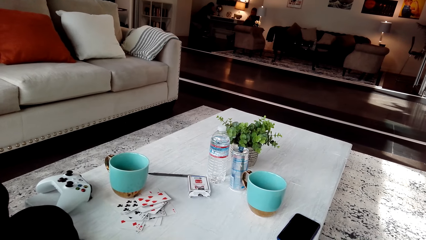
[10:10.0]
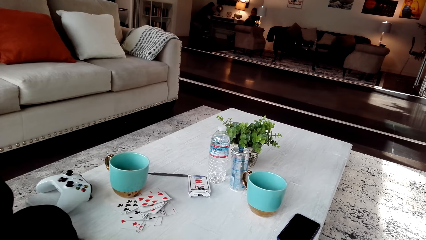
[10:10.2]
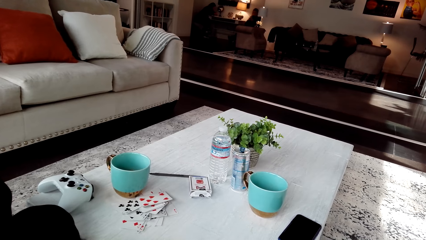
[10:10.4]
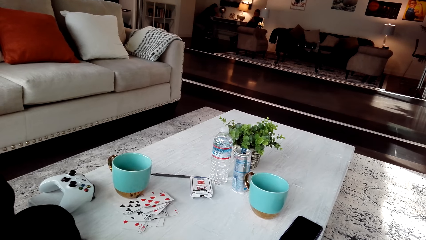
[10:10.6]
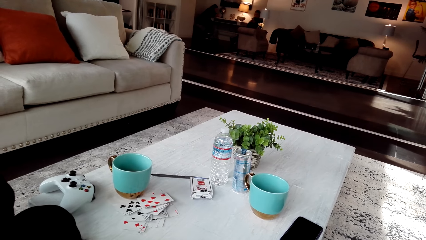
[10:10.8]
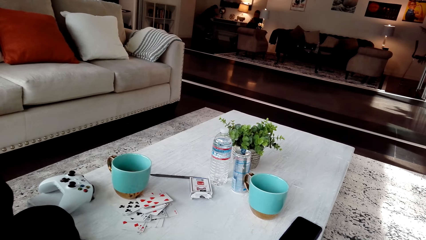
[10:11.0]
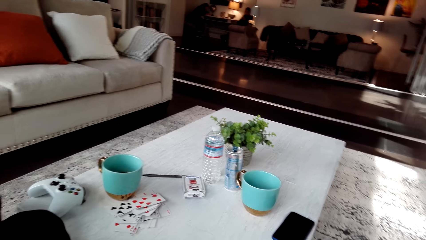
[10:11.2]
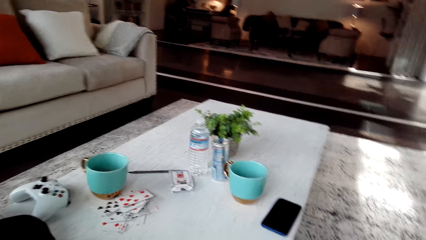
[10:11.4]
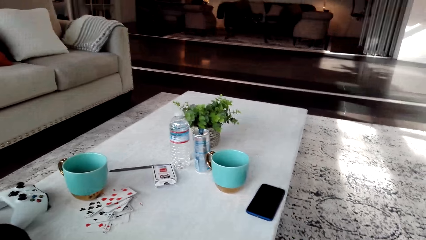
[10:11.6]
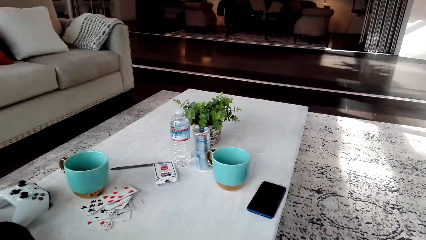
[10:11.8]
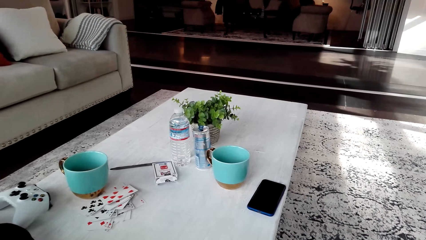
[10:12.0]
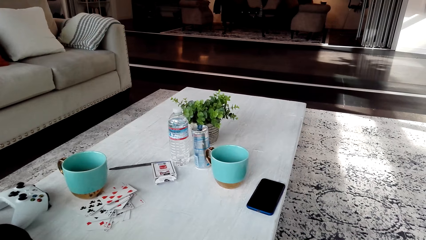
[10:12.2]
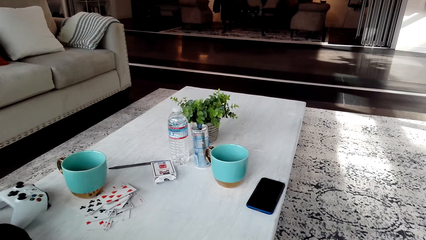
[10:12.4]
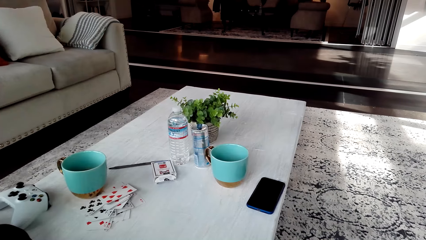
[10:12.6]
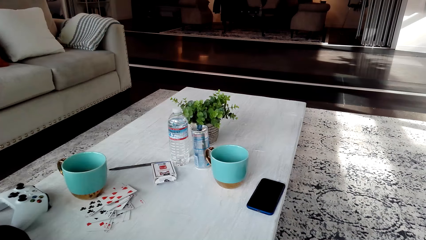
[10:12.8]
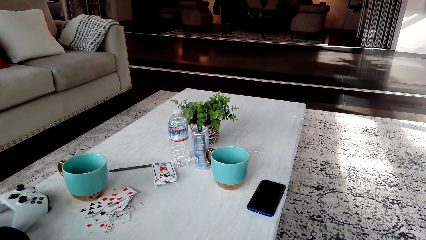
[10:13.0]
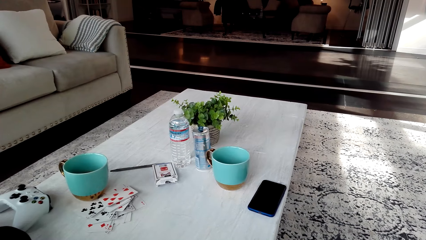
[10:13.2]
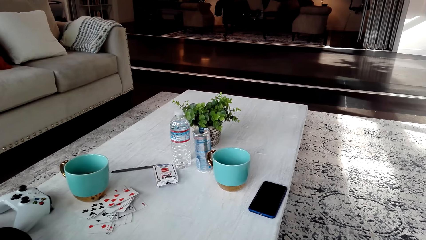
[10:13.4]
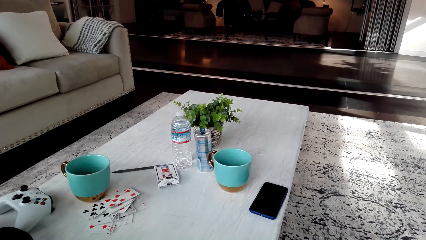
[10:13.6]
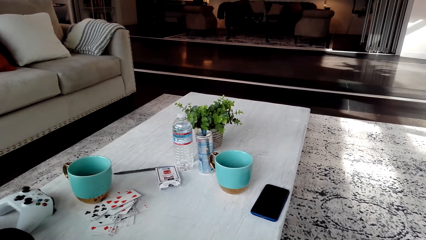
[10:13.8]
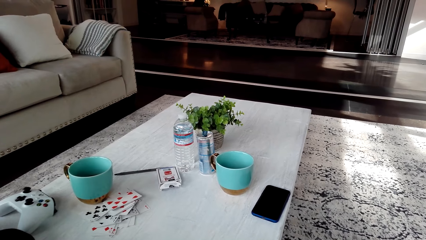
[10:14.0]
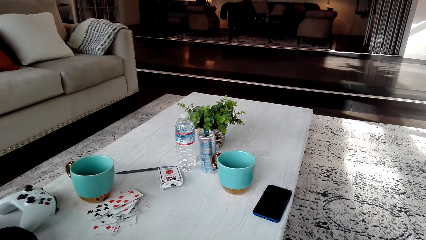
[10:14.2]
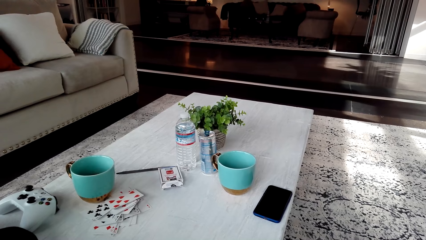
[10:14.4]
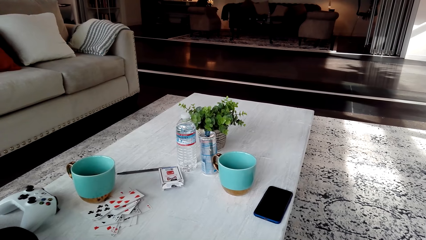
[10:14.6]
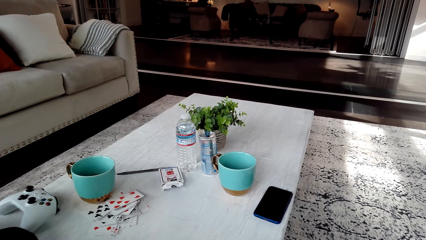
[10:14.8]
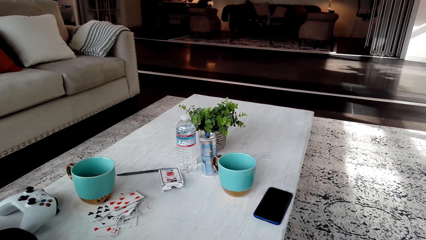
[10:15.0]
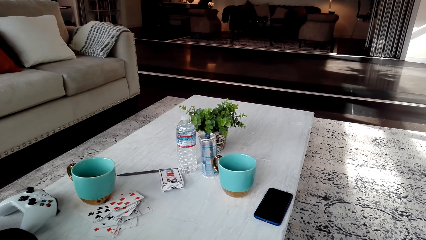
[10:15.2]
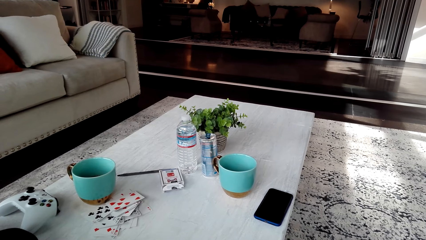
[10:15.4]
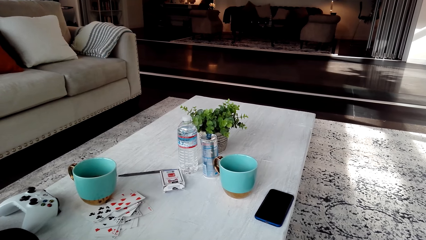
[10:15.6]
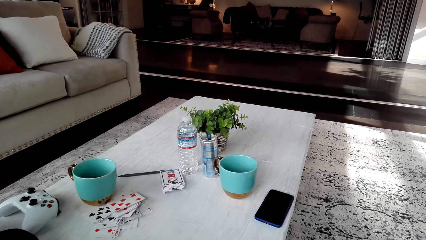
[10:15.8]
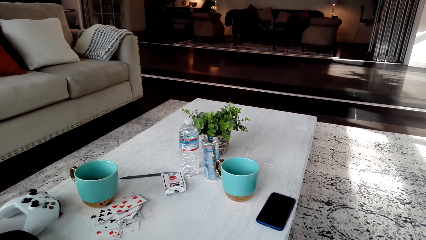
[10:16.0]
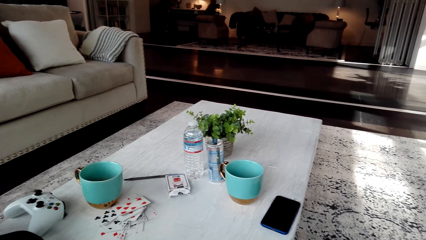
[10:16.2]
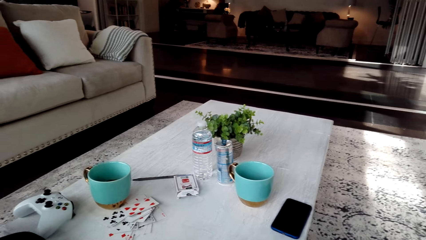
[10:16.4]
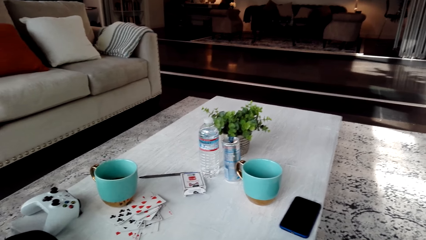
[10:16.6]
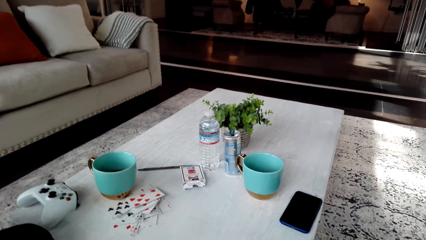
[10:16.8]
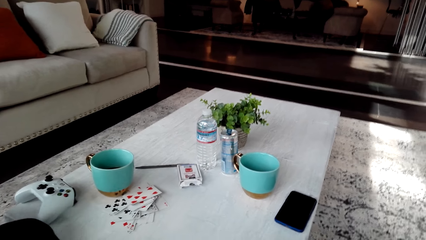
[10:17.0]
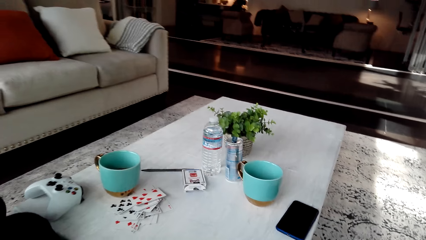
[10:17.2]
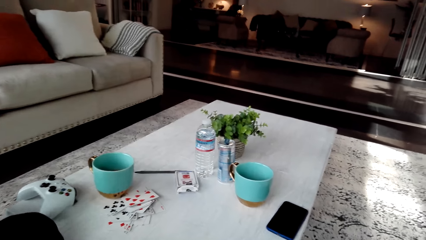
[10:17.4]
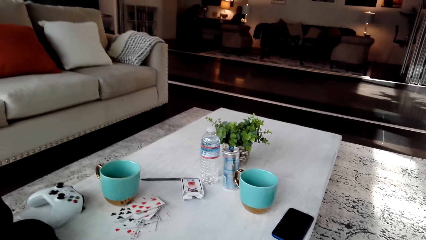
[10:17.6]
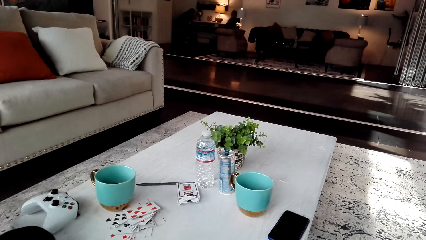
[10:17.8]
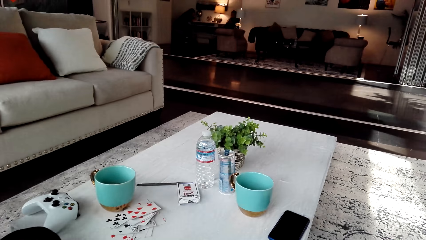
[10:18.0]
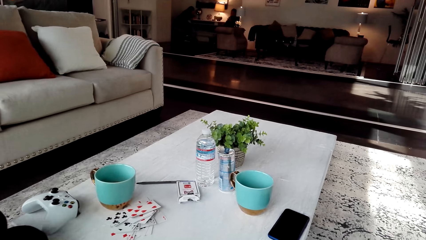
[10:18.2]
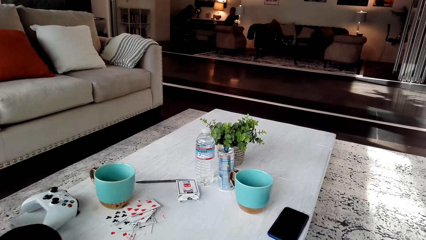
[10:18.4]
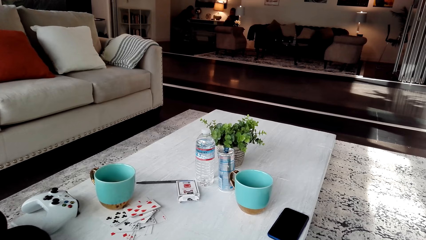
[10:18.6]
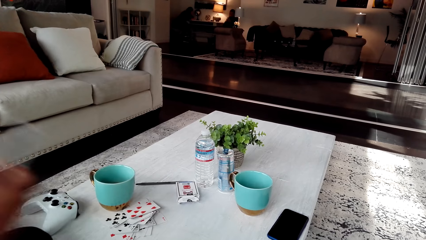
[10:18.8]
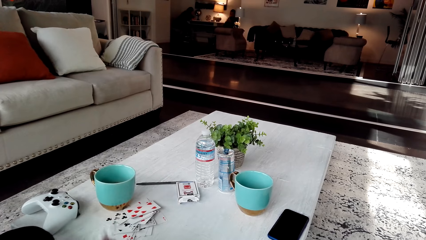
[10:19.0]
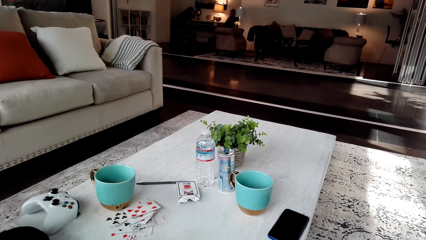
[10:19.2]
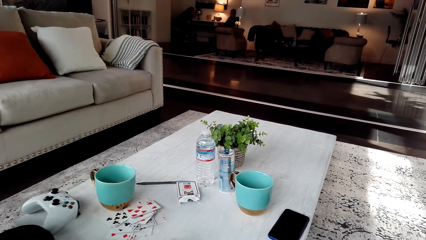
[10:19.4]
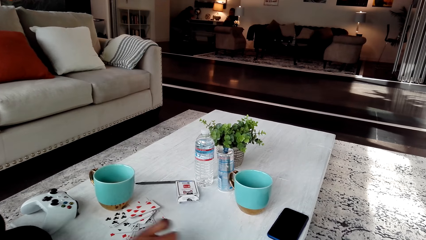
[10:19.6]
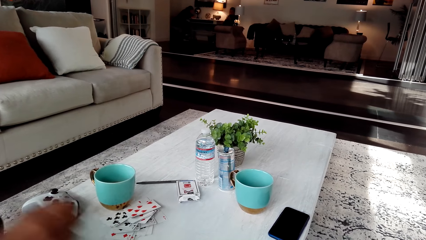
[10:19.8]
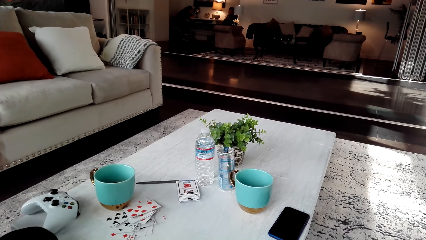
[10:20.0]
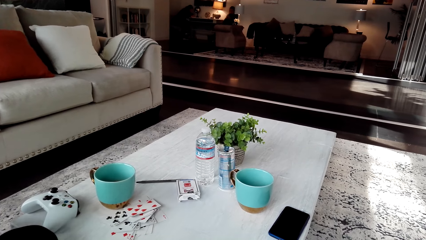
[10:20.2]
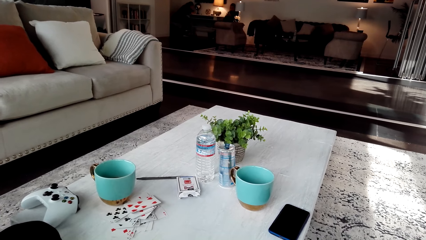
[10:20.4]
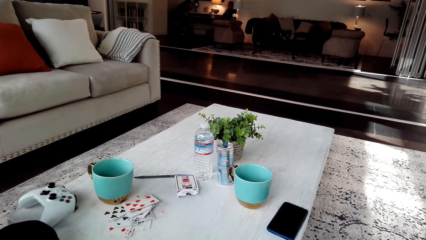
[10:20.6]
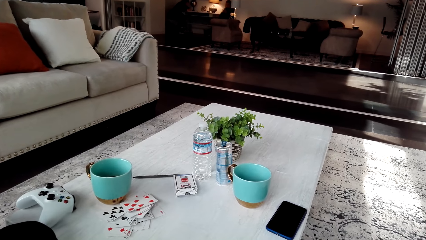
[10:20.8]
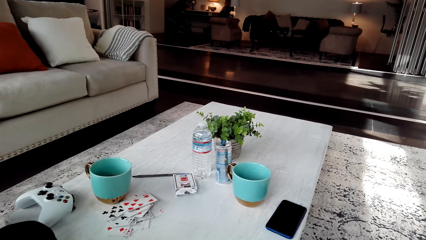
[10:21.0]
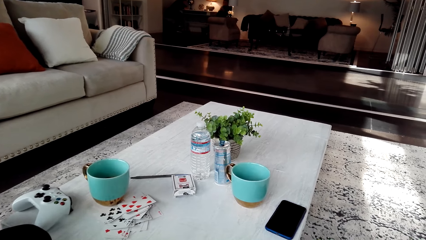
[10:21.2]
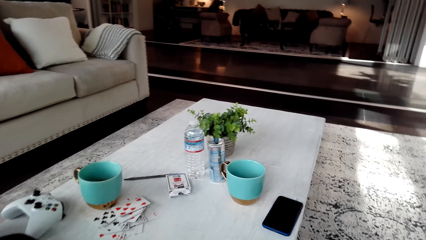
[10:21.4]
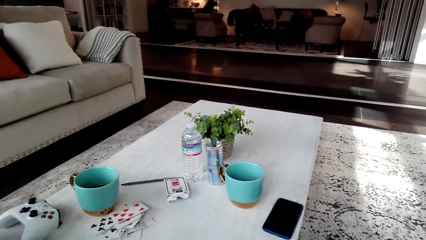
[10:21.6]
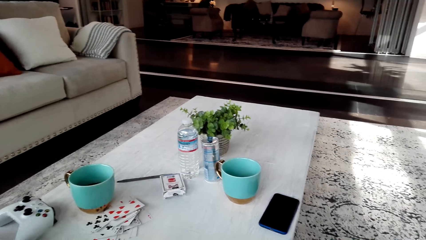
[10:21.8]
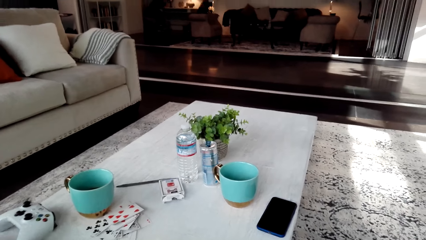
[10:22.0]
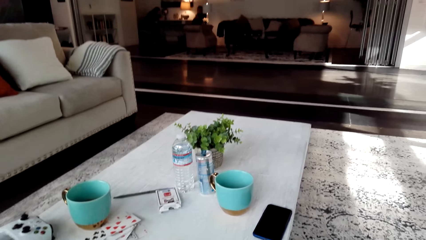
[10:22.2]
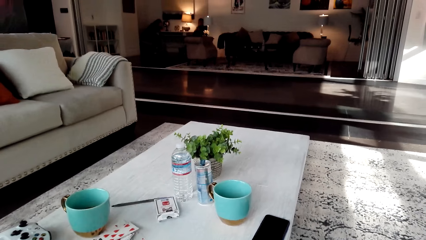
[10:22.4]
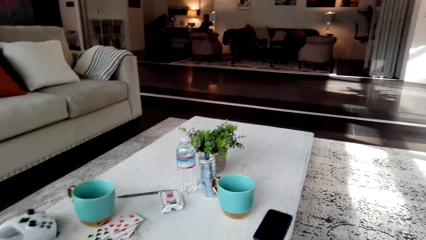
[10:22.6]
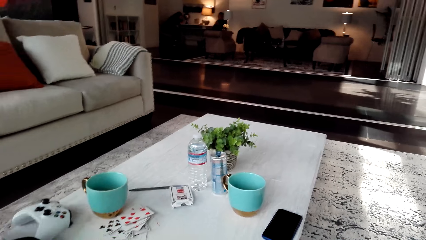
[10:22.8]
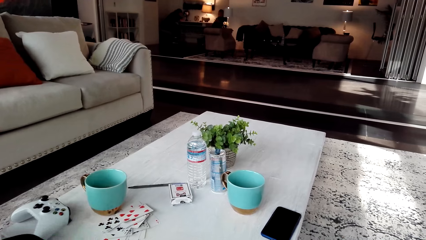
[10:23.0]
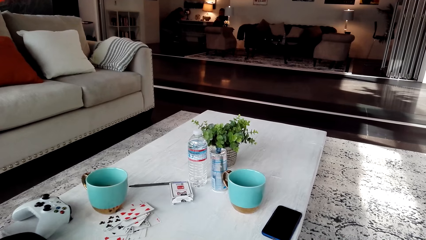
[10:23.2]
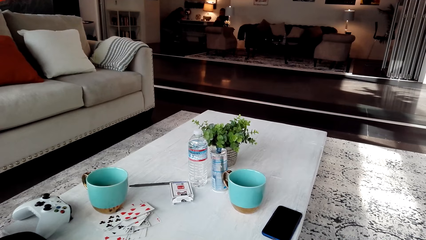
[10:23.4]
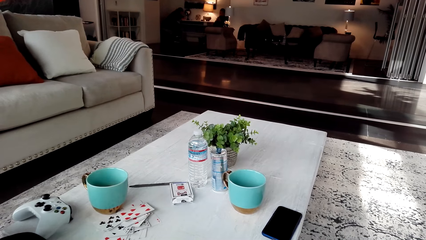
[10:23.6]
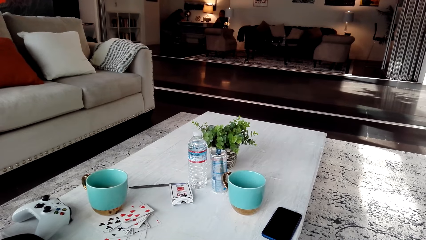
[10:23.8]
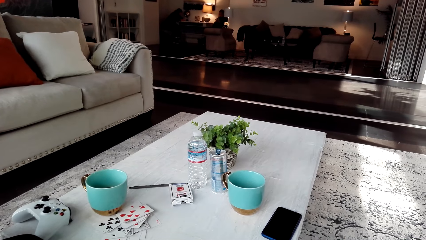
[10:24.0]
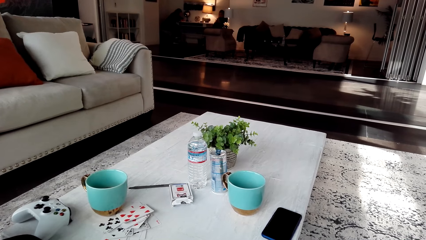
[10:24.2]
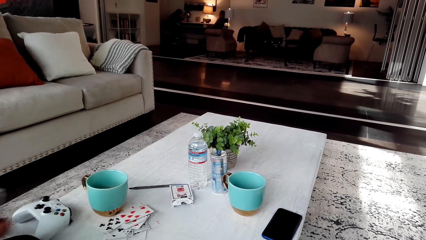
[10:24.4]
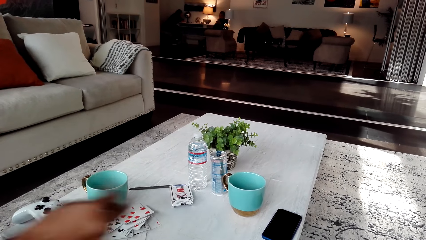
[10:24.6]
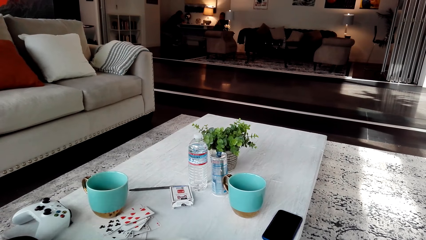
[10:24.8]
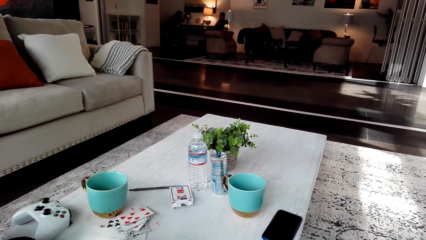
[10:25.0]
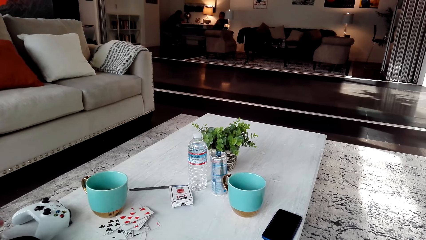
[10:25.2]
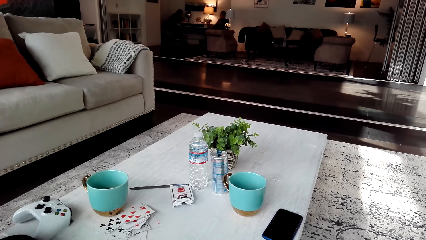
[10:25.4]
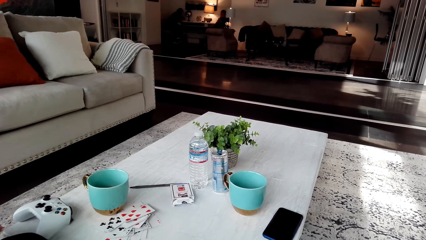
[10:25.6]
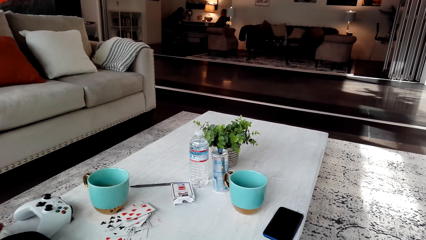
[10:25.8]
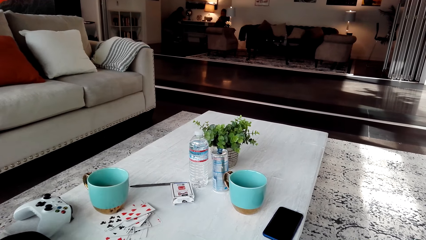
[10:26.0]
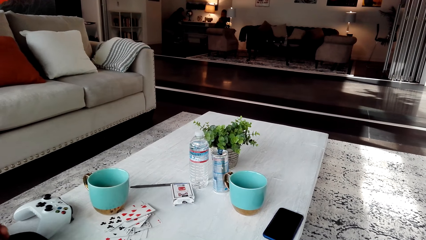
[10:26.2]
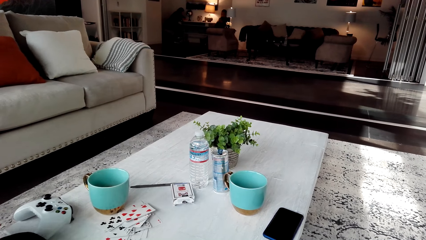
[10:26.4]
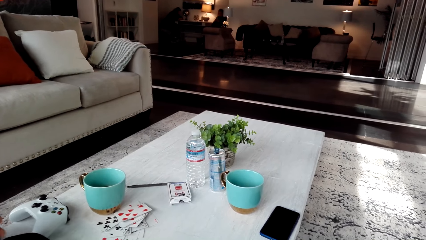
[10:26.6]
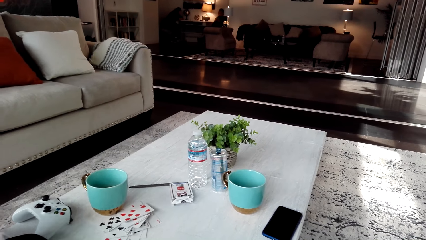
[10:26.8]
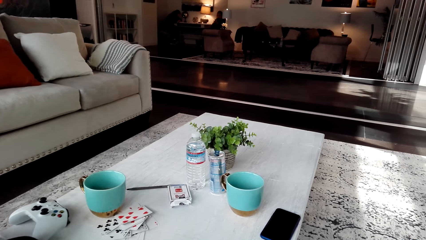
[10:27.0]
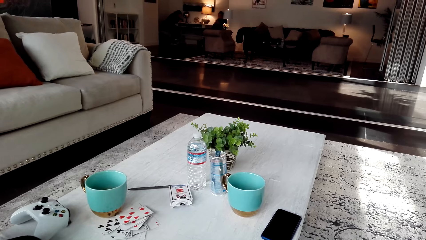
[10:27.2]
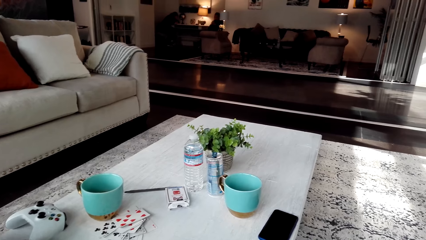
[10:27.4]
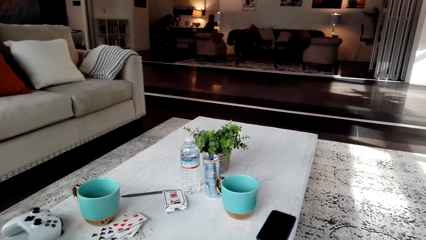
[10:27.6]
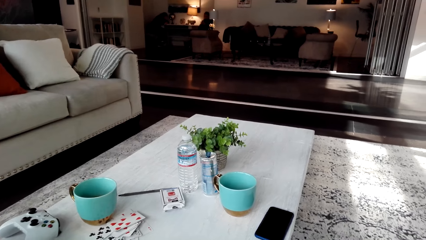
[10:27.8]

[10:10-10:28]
A man puts the card down. The camera wearer looks around. The man puts the card down. The camera wearer looks around.
